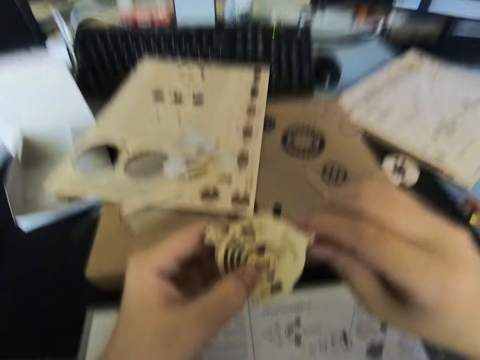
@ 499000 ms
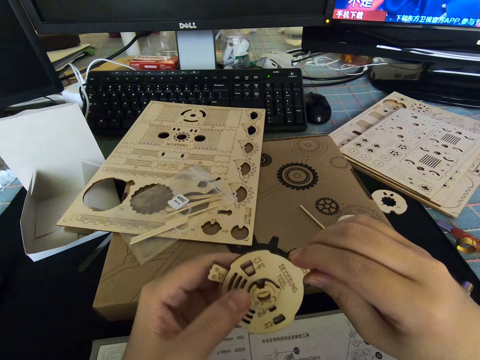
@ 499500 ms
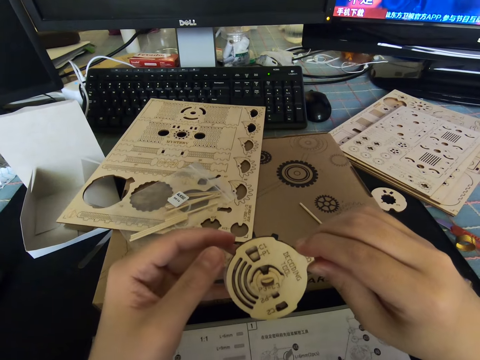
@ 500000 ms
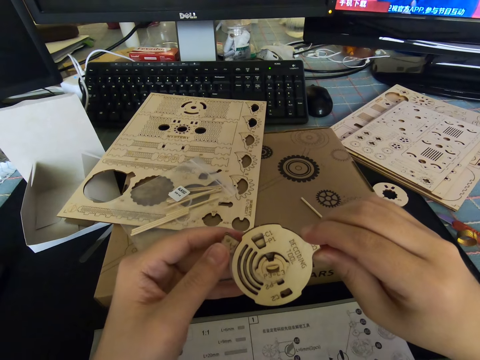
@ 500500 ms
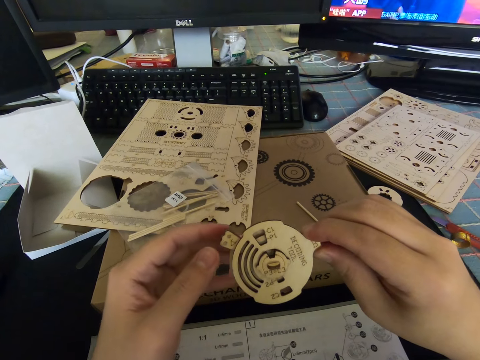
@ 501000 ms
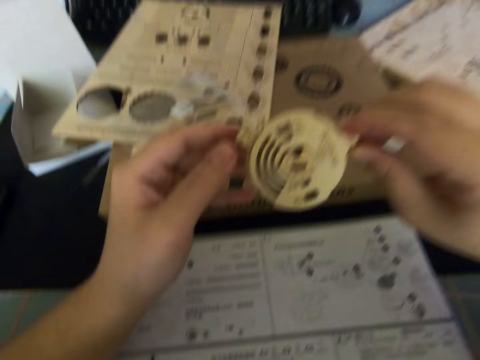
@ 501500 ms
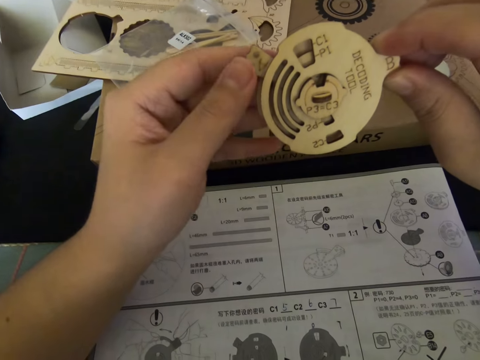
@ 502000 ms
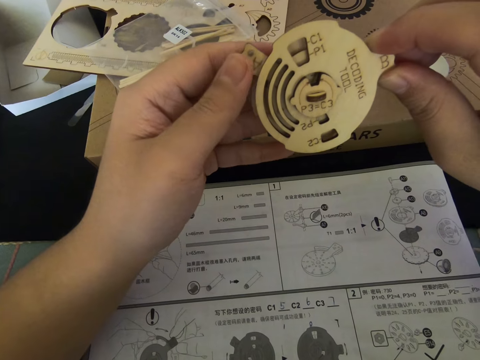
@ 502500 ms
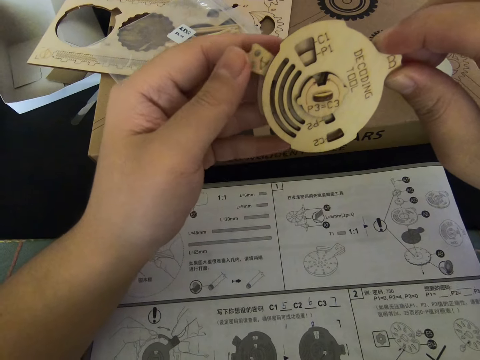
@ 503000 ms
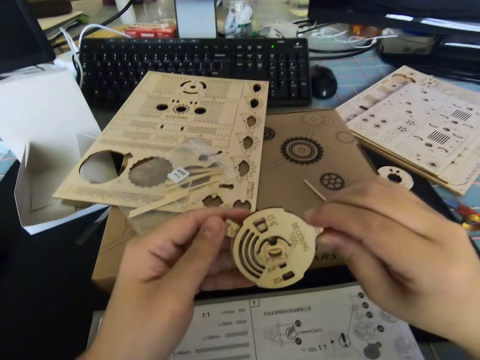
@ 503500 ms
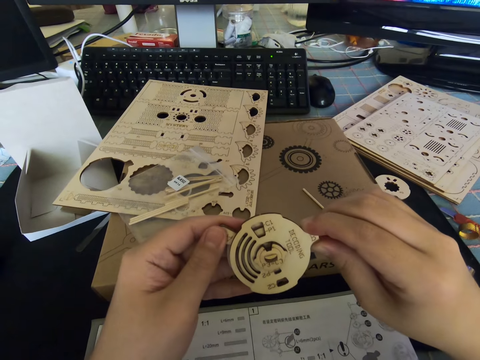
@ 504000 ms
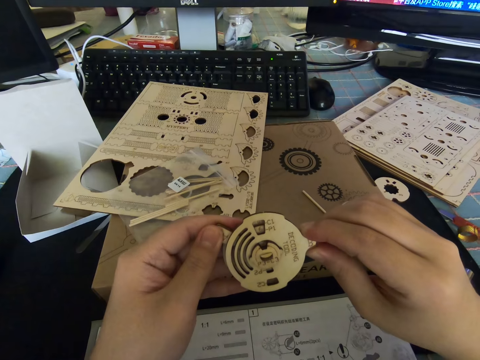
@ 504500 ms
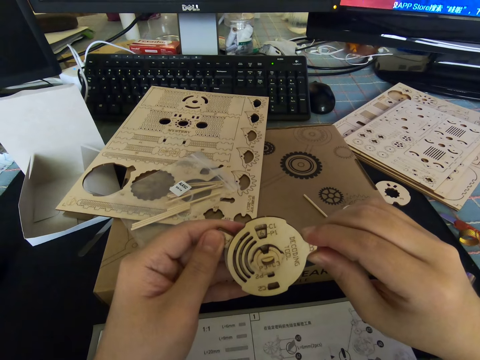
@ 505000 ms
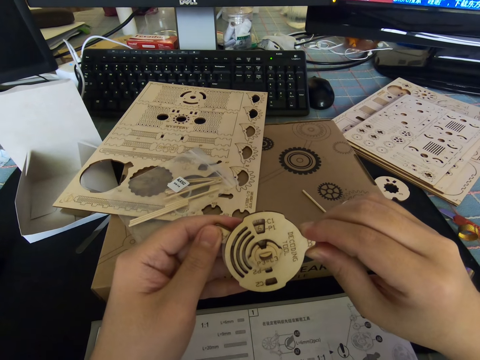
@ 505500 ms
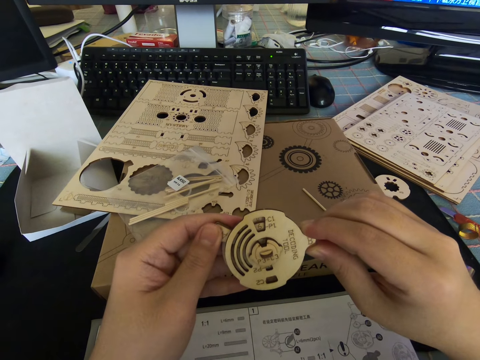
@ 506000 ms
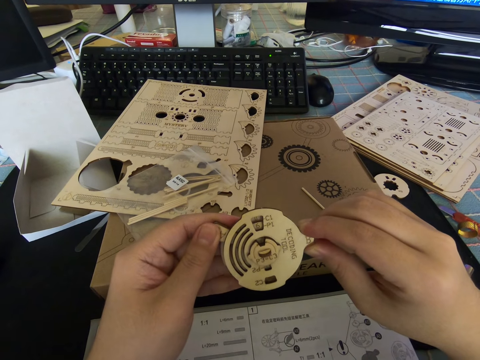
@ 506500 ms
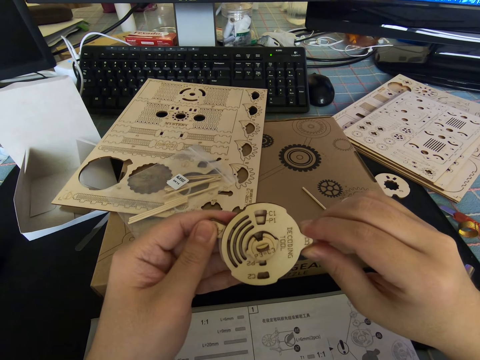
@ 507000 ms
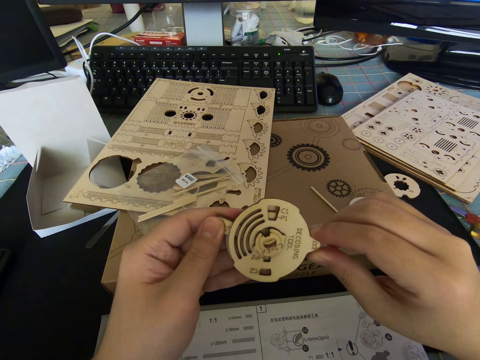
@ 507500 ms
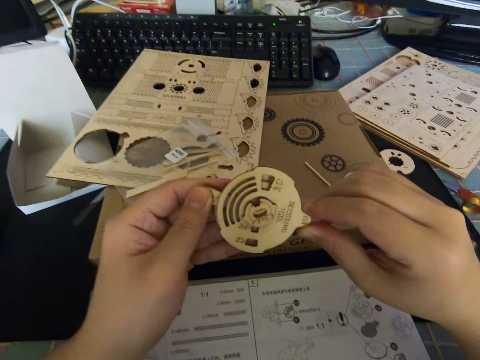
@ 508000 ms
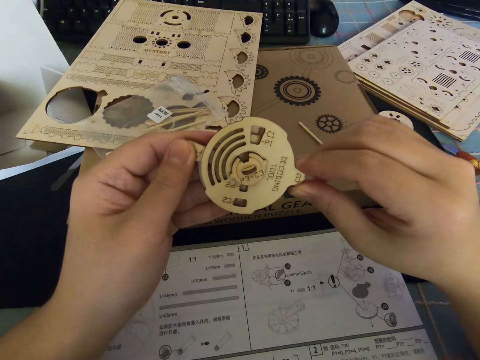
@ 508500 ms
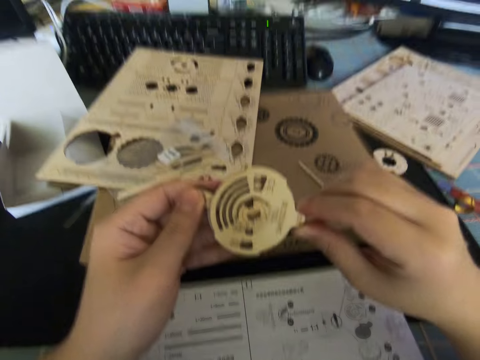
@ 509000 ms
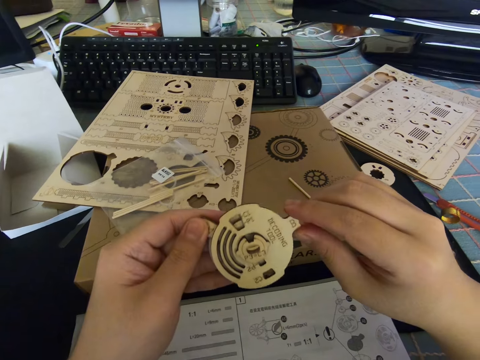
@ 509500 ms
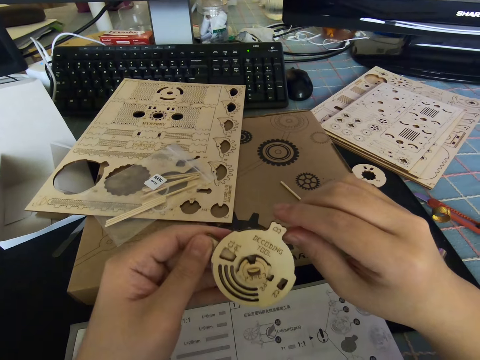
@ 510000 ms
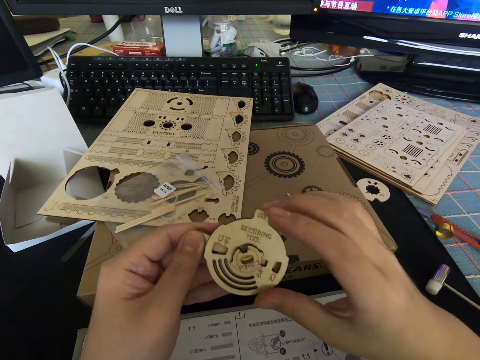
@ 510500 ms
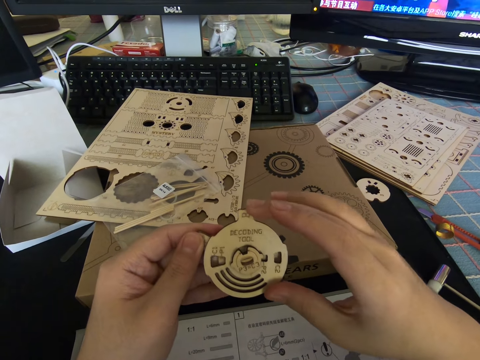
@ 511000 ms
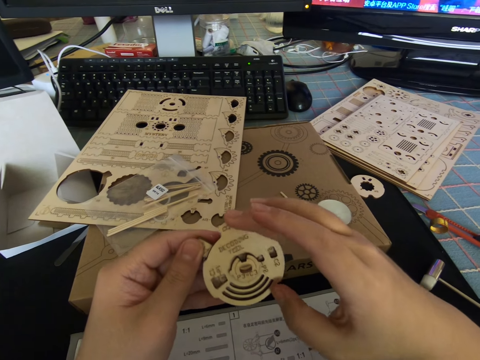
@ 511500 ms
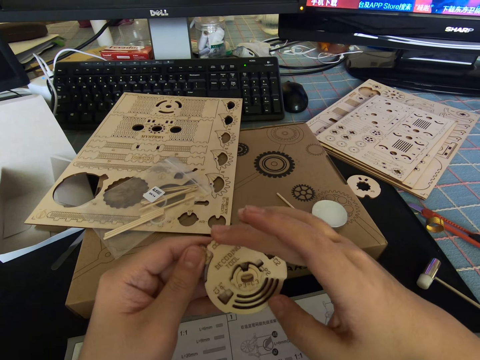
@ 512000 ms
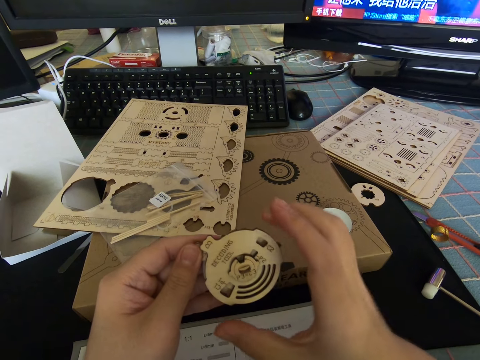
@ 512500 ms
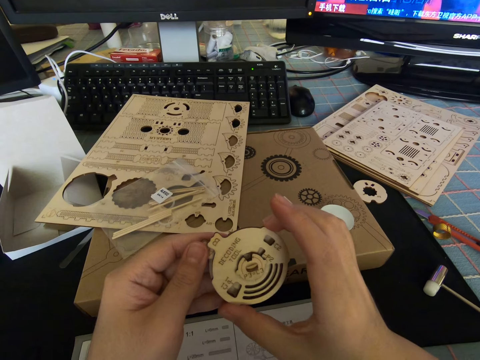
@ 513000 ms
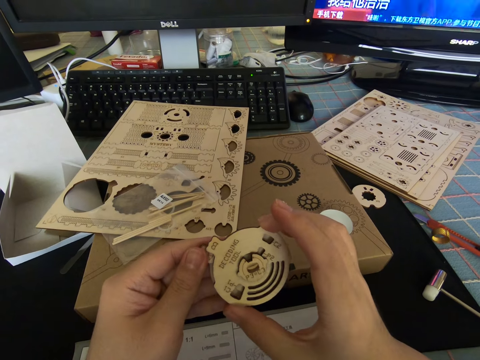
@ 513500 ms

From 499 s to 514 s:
The camera wearer stares at the cutout. He reads the manual. He moves a part of the cutout with his hand.

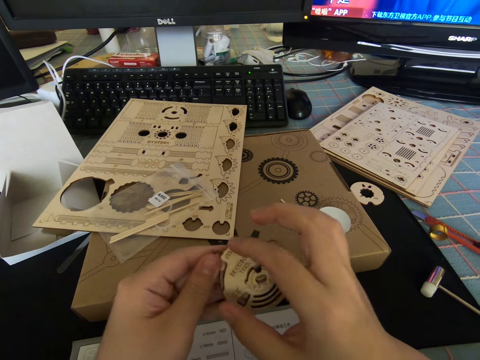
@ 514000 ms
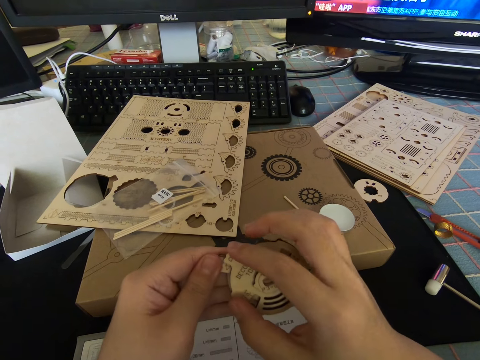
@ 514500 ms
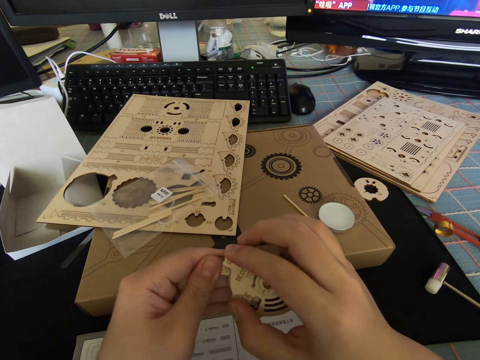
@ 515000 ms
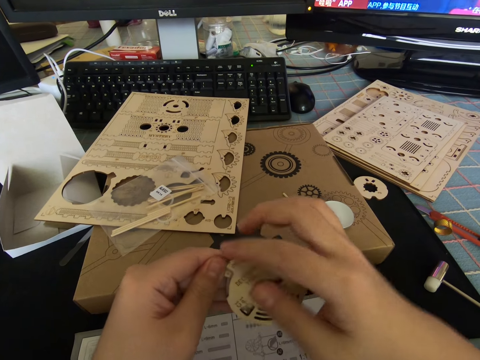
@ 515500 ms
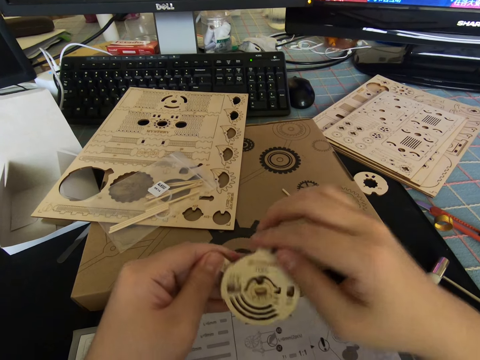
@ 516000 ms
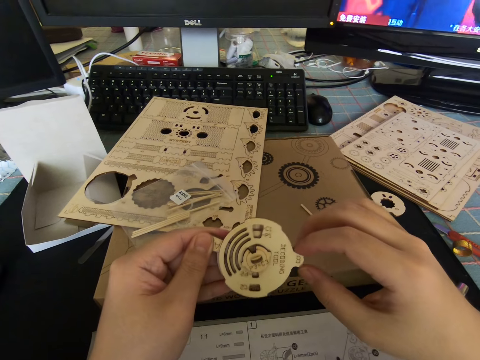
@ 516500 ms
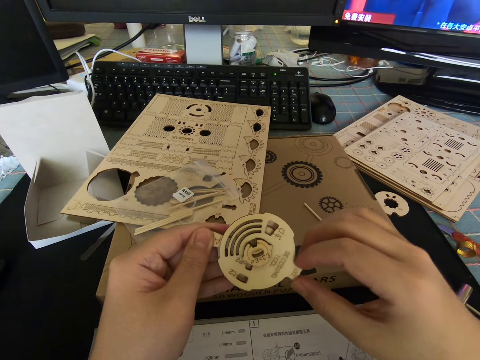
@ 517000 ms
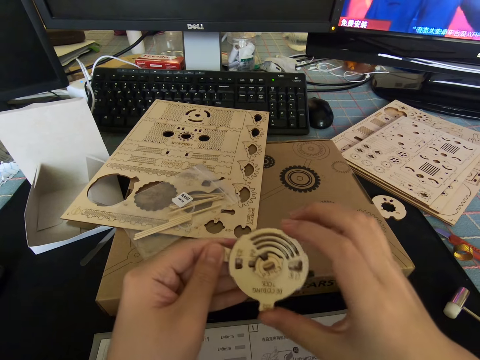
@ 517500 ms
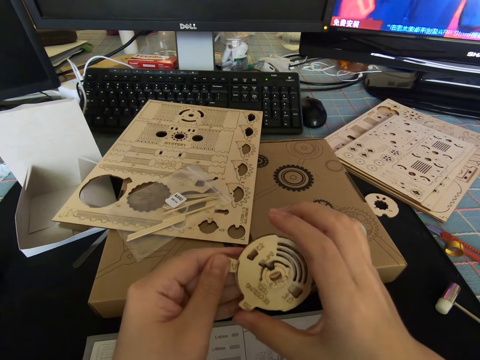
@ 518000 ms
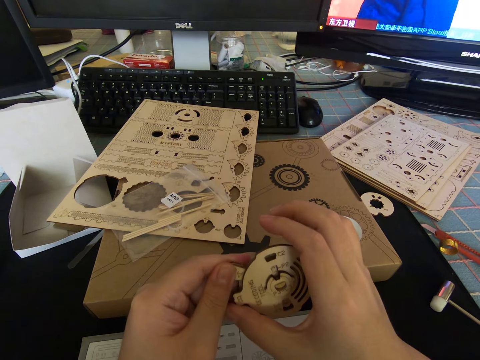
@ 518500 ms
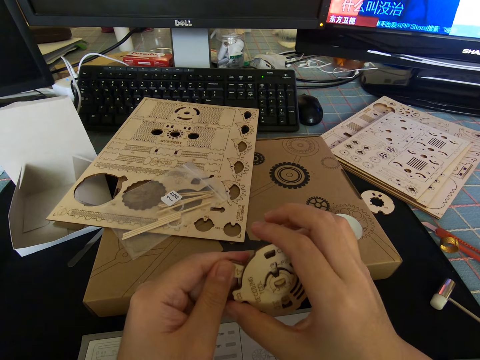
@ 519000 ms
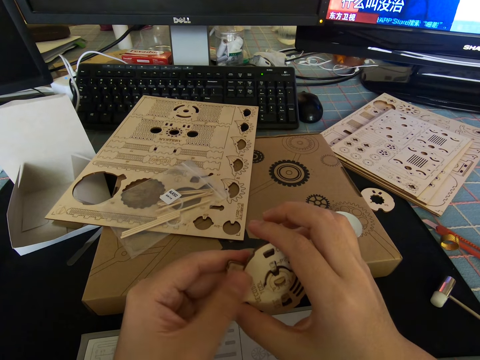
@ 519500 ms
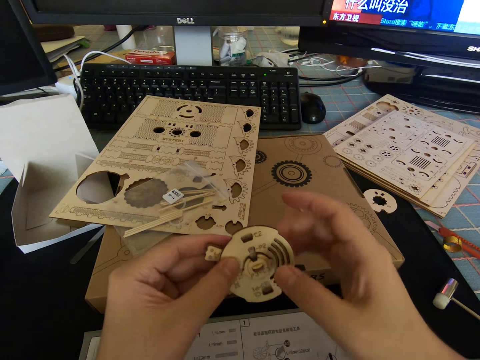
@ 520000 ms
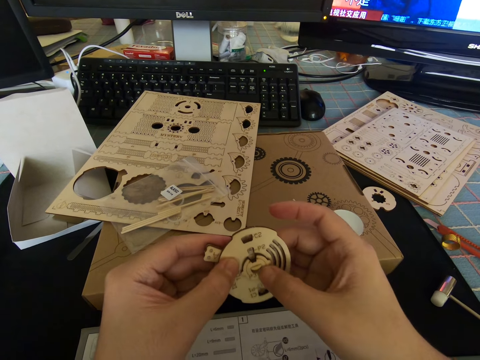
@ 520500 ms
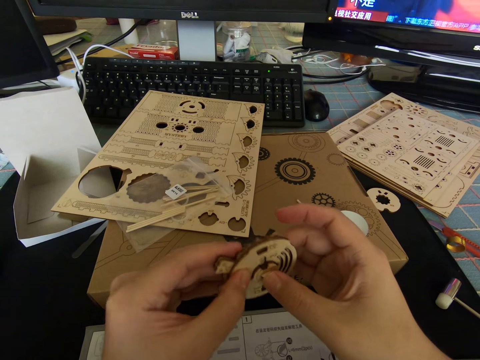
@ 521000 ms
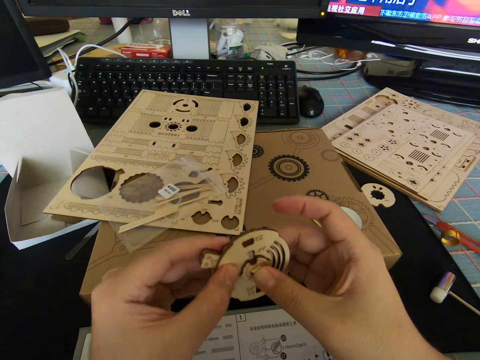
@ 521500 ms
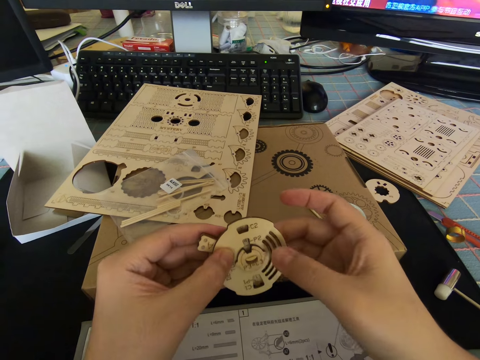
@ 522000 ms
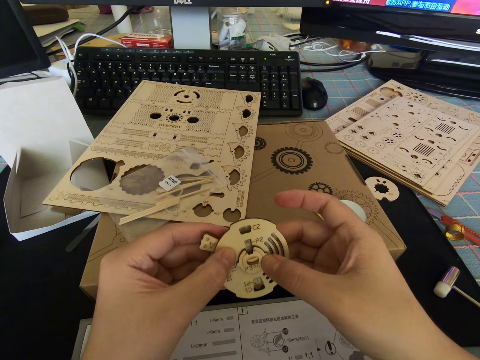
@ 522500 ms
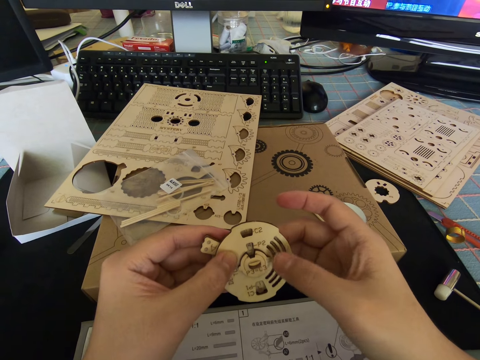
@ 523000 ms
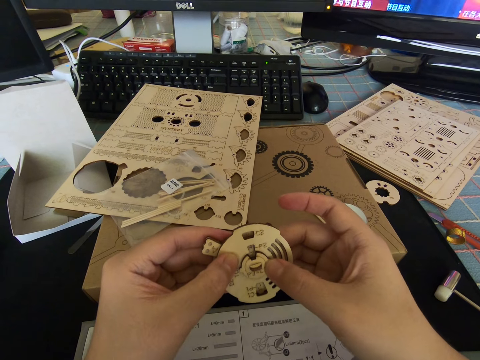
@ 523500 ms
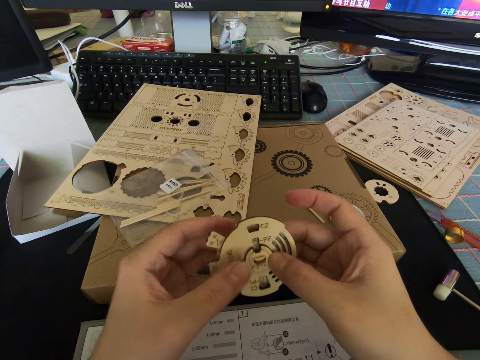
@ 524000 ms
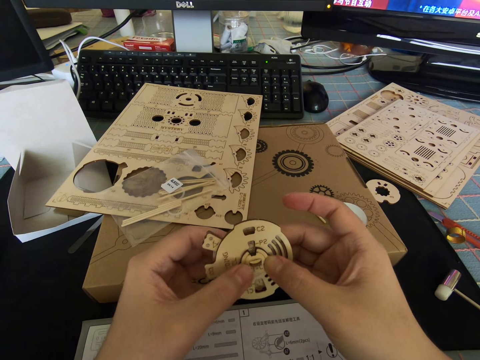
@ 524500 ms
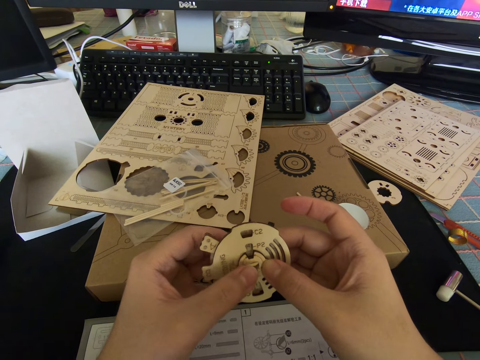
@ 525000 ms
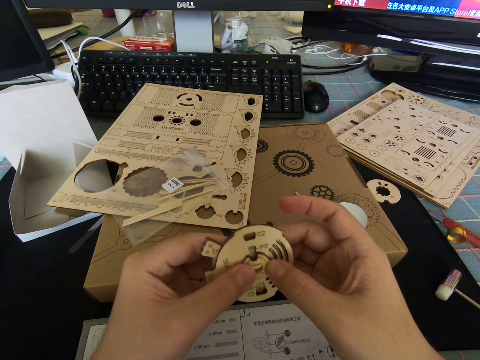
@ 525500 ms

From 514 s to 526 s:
The camera wearer holds the middle part with his right hand. He presses on the part with his hand. He holds the middle part with his right hand.
